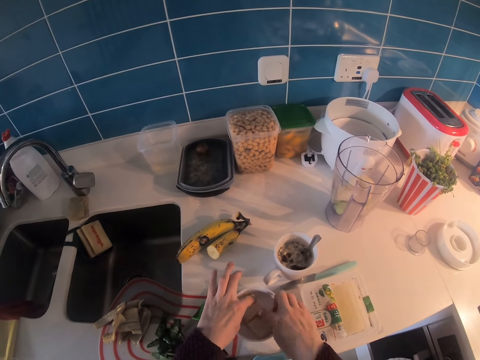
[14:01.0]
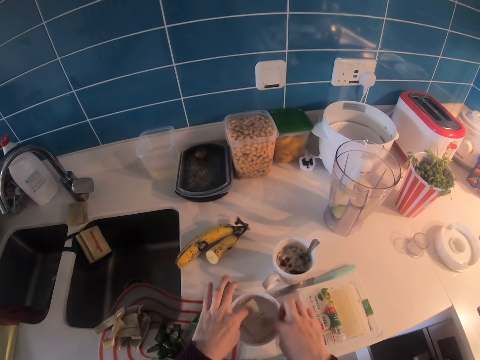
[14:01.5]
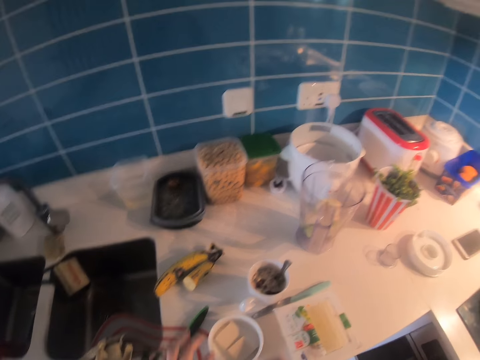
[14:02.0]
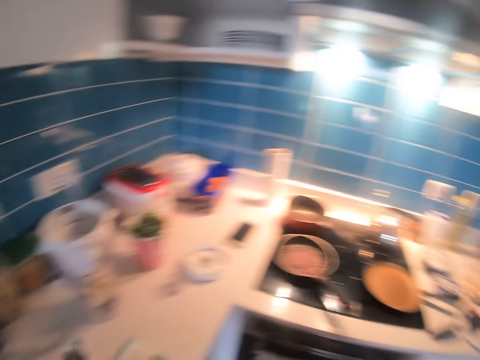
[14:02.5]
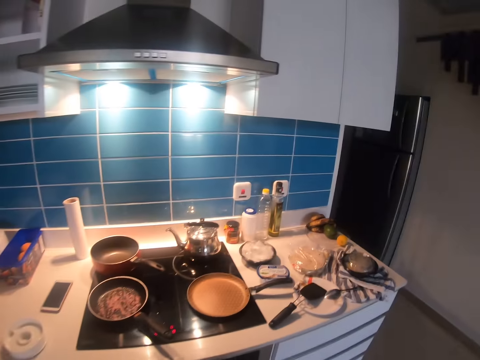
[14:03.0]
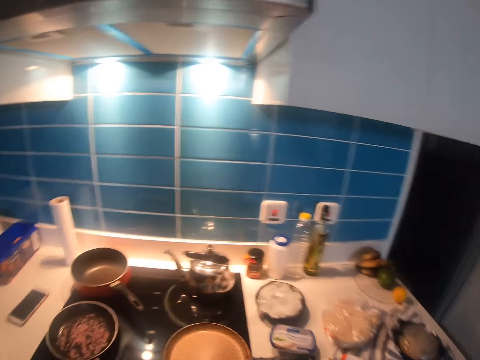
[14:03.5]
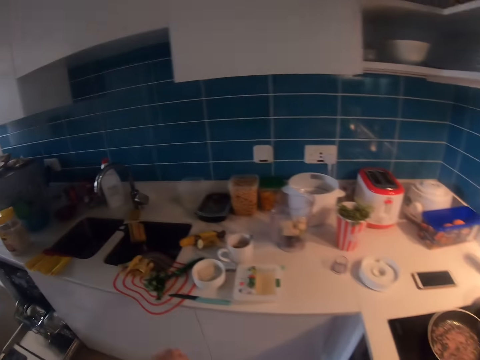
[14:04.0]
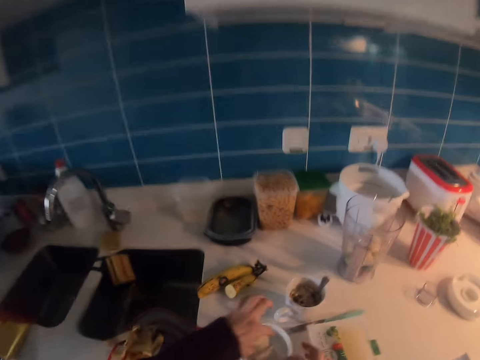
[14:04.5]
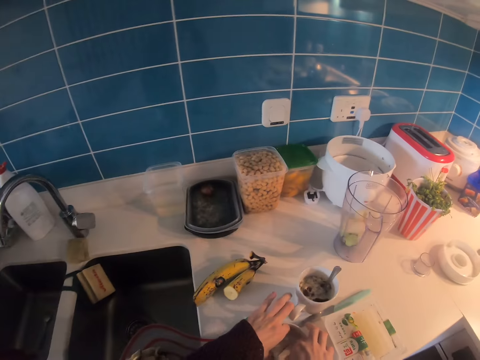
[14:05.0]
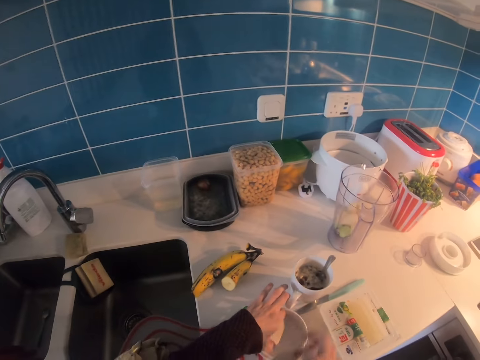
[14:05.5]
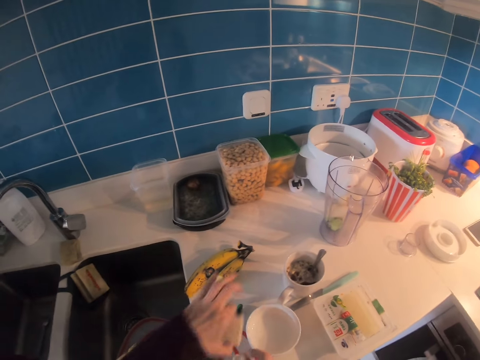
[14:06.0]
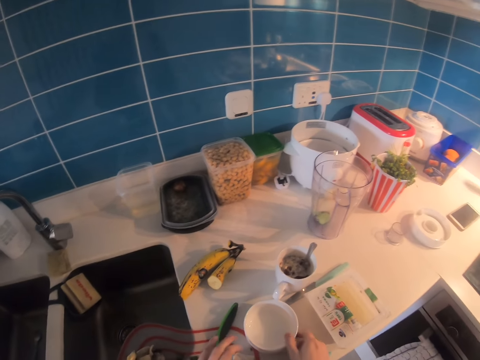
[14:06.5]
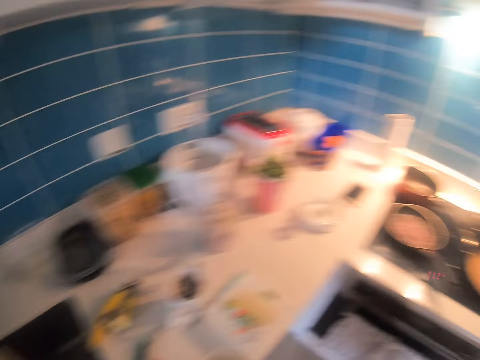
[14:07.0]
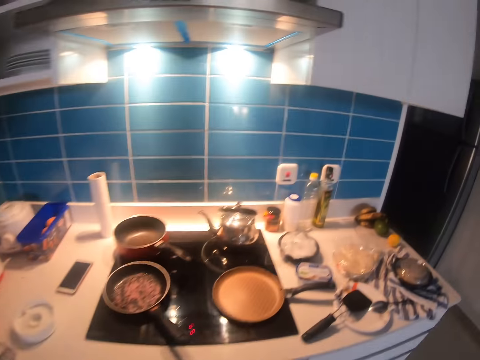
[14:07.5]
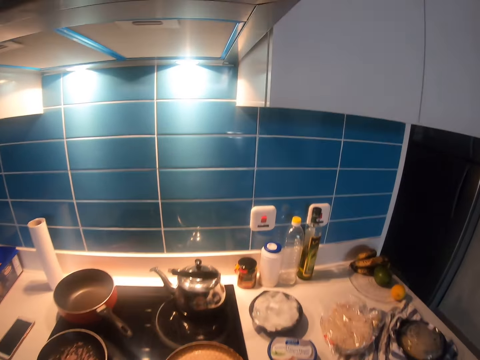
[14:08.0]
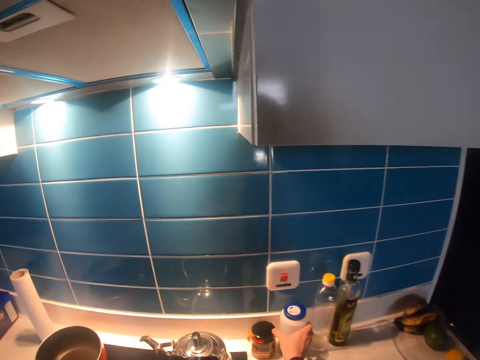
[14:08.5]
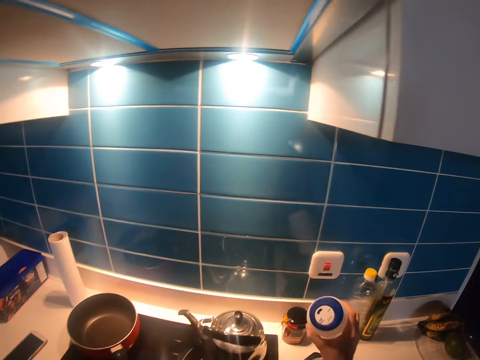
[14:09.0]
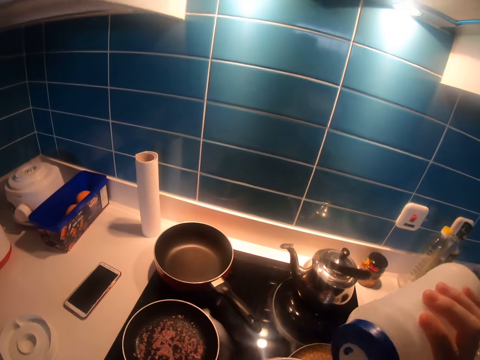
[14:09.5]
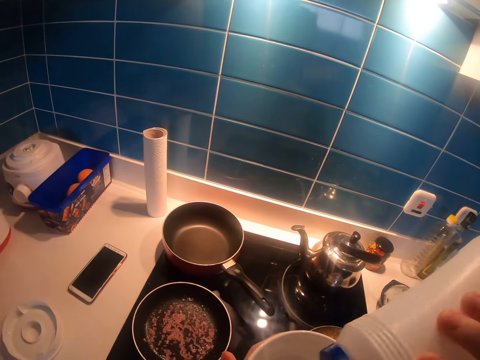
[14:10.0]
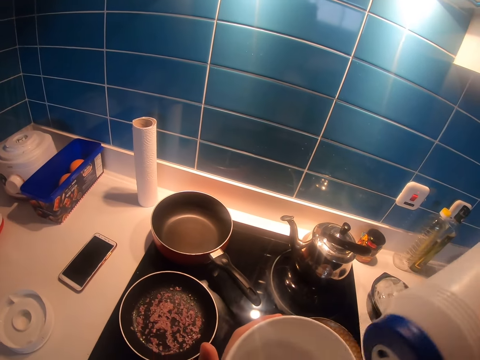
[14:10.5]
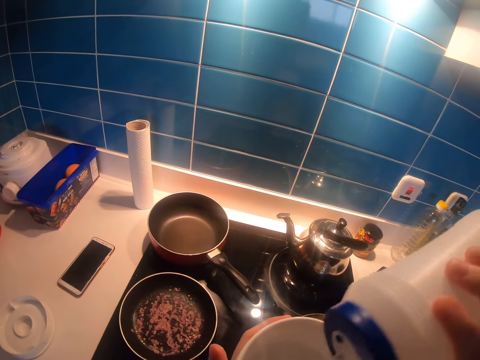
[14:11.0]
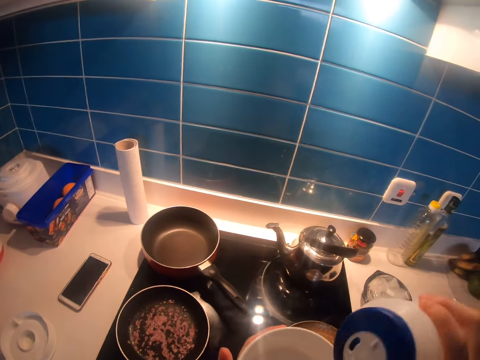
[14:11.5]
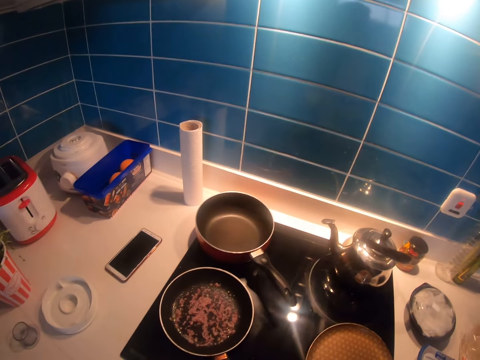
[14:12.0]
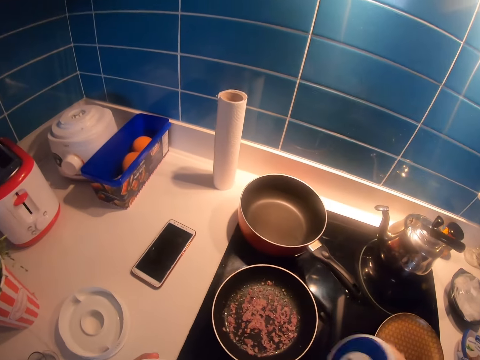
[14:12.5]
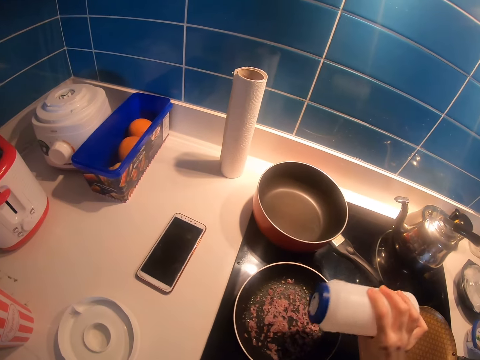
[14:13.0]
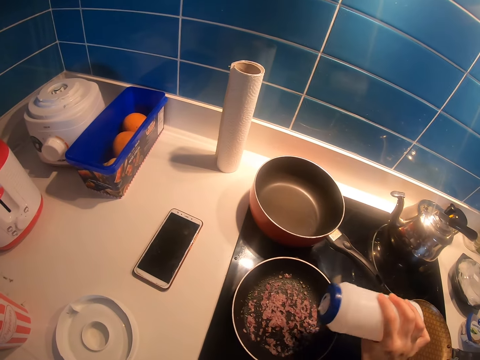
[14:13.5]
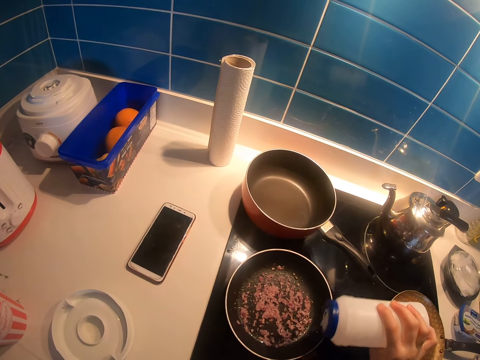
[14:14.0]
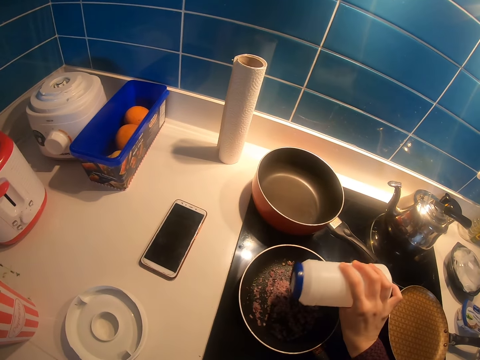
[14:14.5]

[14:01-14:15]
The camera wearer walks around the kitchen. They remove butter from the bowl. They place the butter in the plate. They pick up the bowl. They take a plate. They walk around the kitchen. They pick up a salt container. They sprinkle salt in the bowl. They sprinkle salt in the cooking food.

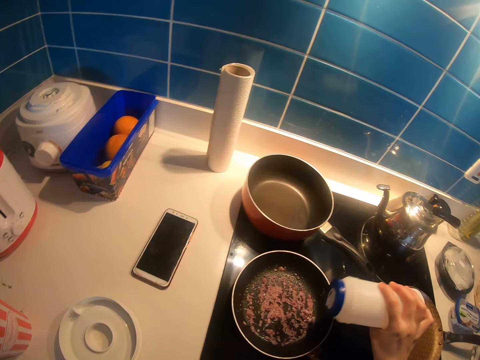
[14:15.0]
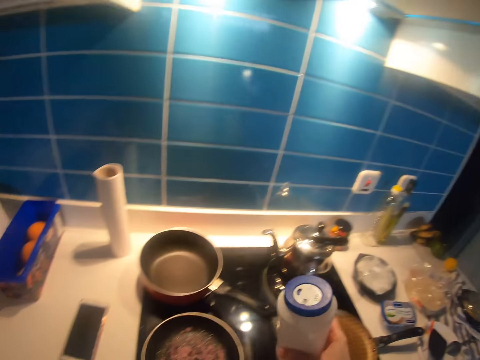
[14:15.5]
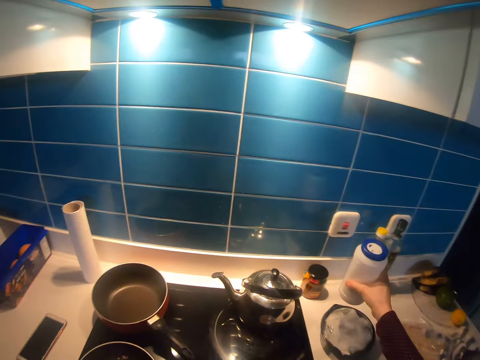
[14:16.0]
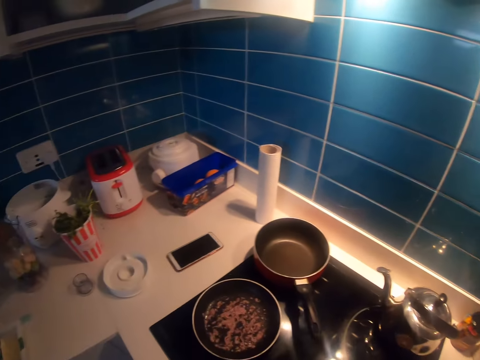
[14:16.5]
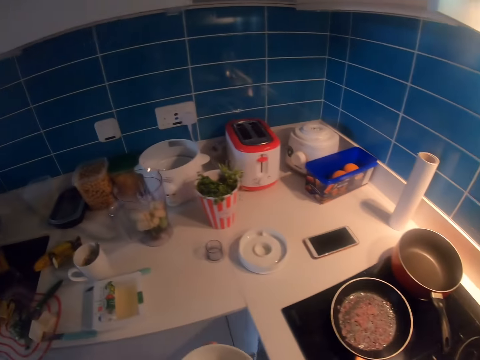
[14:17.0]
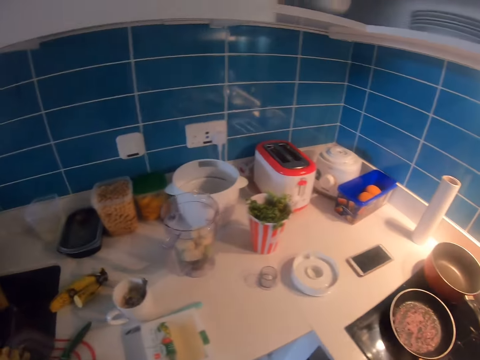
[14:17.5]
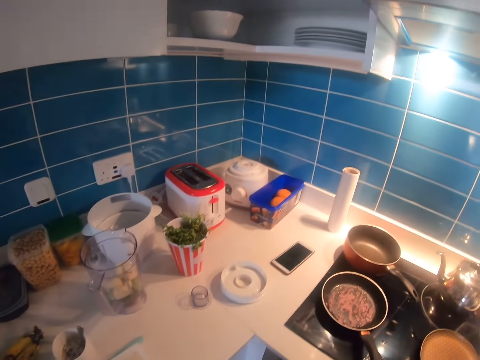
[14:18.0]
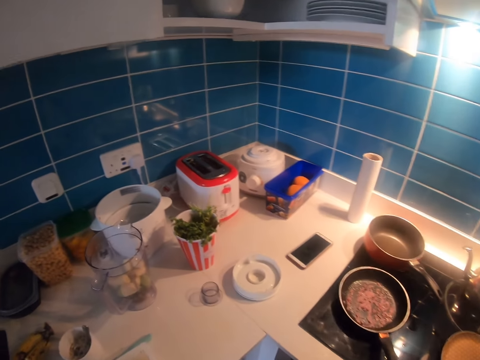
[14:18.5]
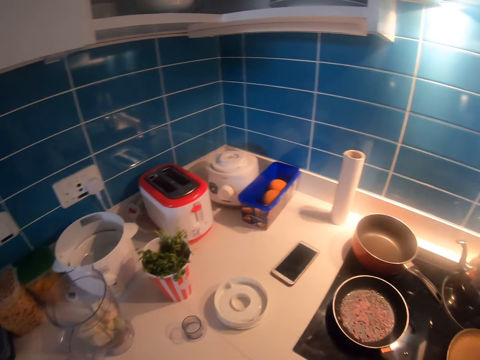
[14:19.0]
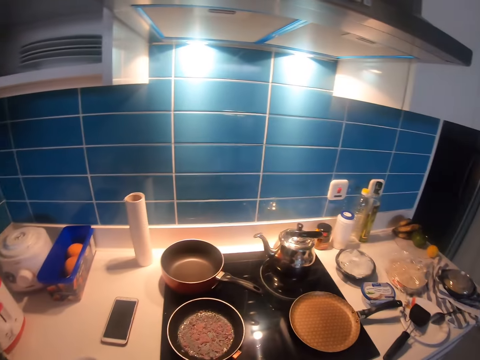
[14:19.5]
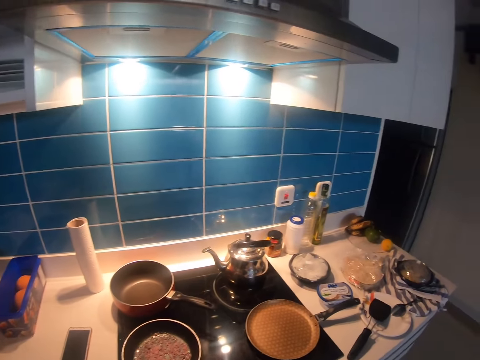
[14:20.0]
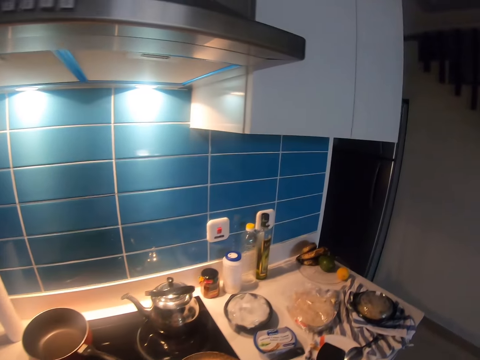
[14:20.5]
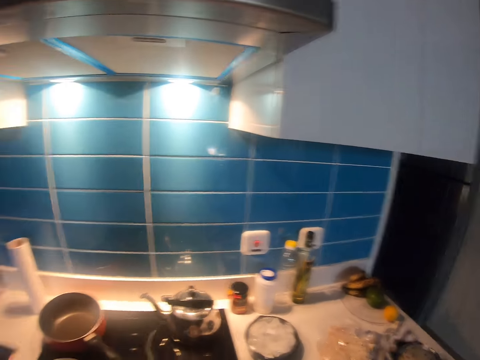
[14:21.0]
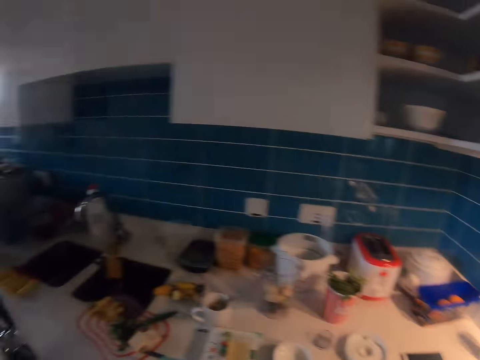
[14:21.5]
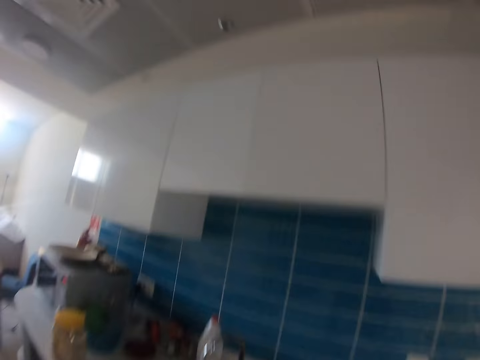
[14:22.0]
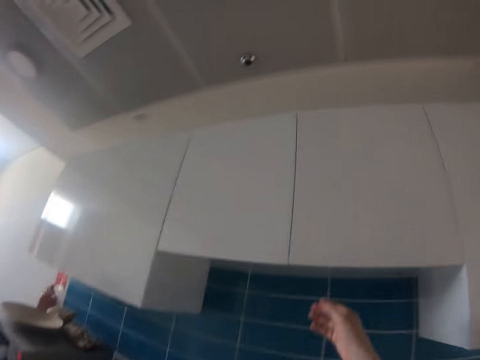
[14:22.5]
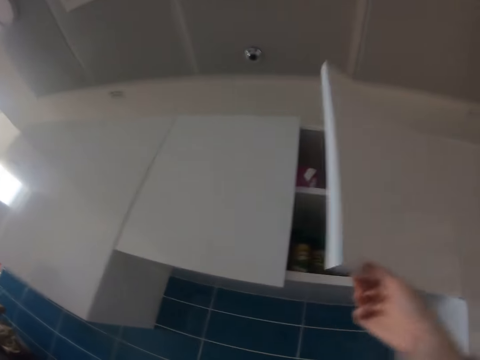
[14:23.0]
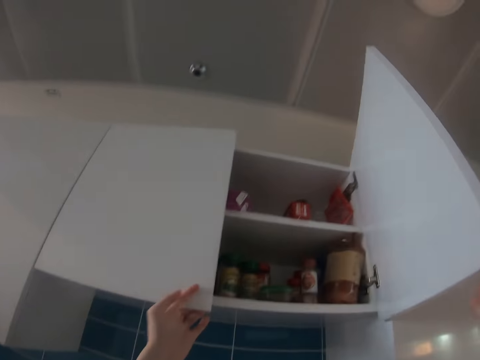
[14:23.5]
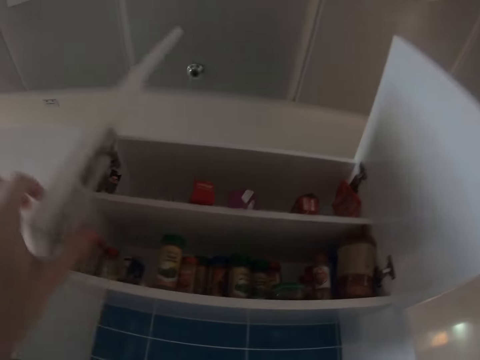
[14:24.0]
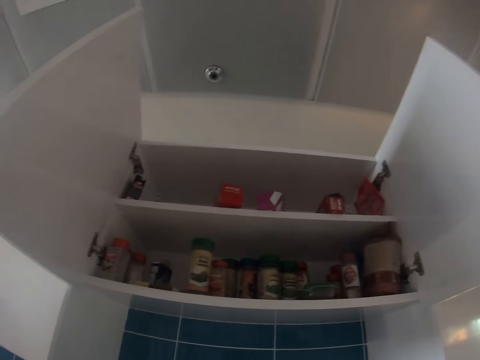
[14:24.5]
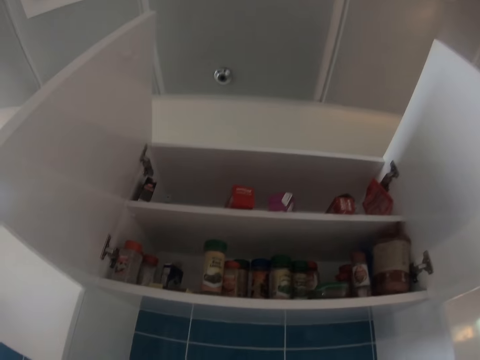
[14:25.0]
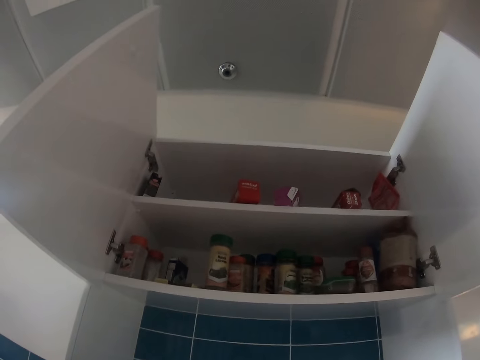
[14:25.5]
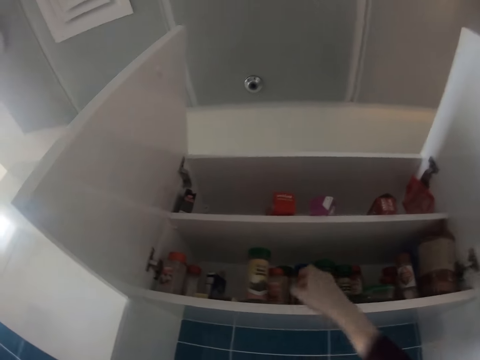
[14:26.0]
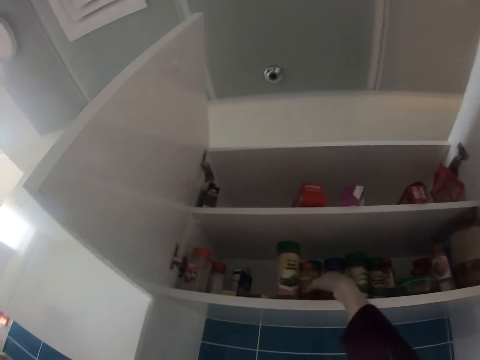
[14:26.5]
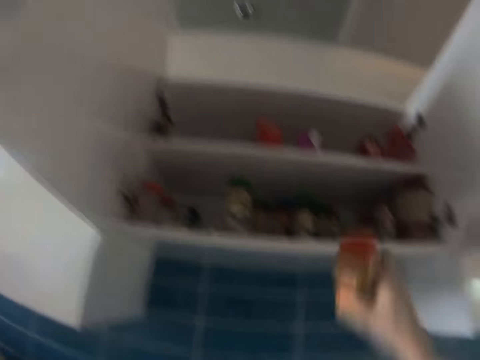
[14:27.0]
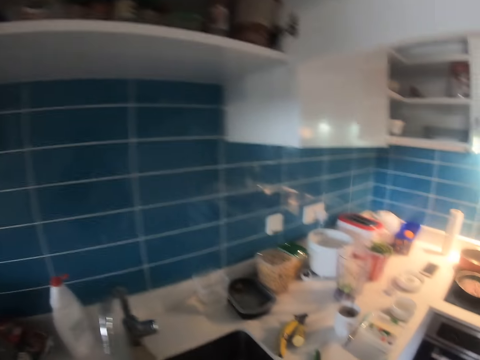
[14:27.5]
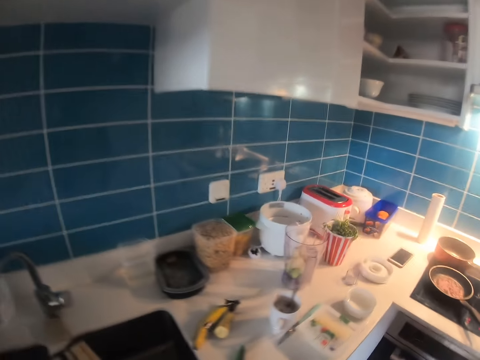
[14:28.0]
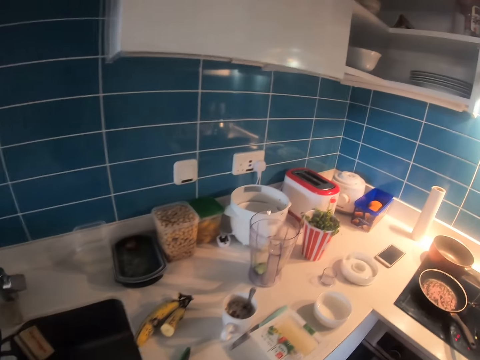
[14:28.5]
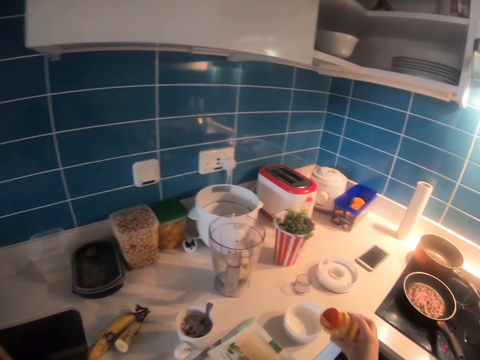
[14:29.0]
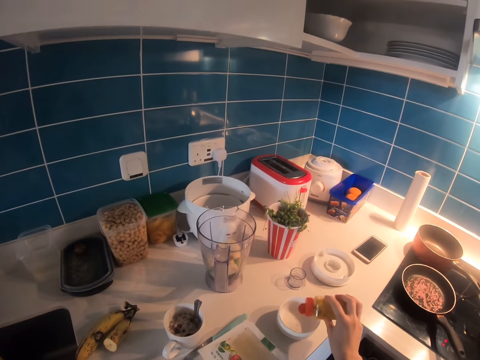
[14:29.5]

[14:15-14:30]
The camera wearer places the salt container on the counter. They walk around the kitchen. They open a kitchen cabinet. They pick up a spice bottle from the kitchen cabinet. They walk around the kitchen.
